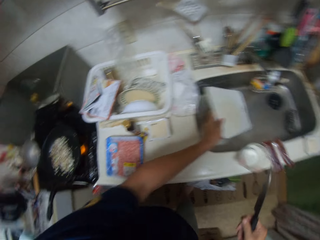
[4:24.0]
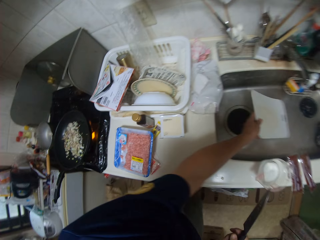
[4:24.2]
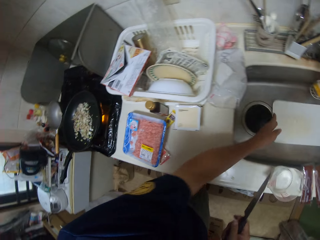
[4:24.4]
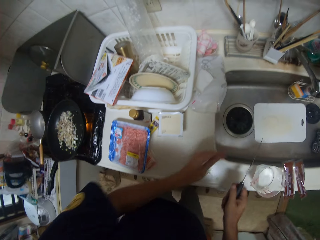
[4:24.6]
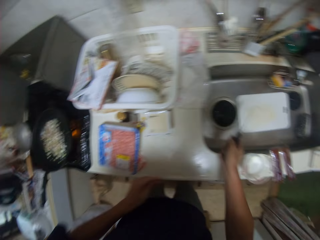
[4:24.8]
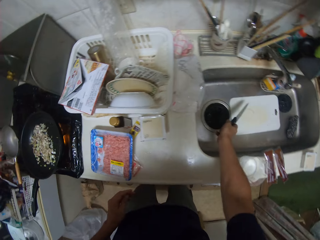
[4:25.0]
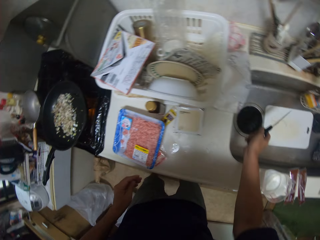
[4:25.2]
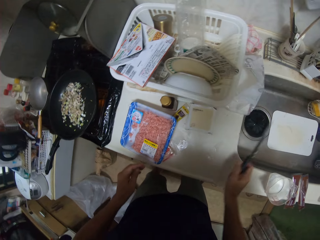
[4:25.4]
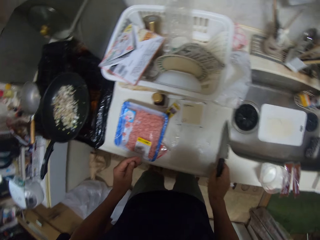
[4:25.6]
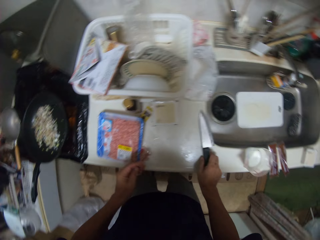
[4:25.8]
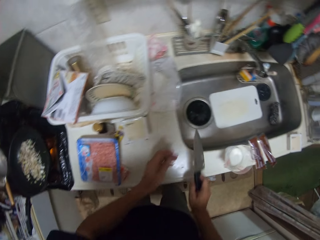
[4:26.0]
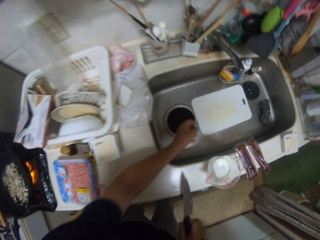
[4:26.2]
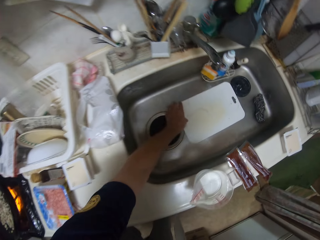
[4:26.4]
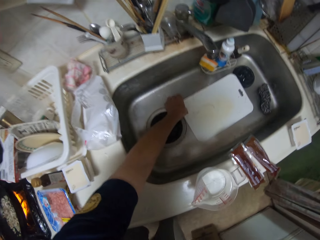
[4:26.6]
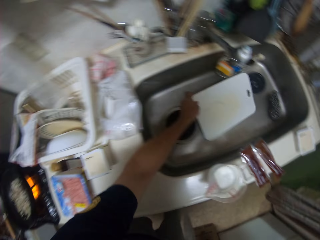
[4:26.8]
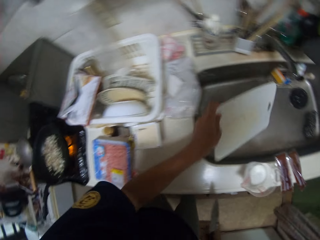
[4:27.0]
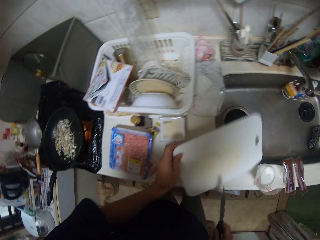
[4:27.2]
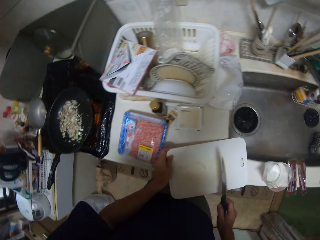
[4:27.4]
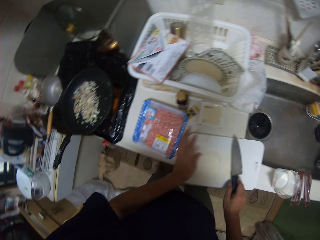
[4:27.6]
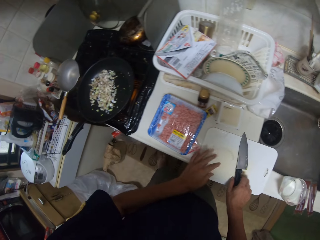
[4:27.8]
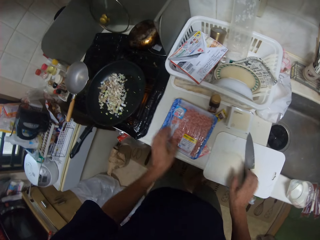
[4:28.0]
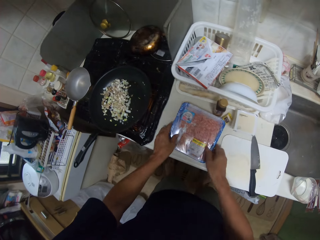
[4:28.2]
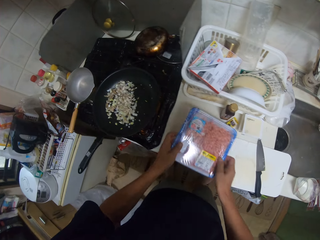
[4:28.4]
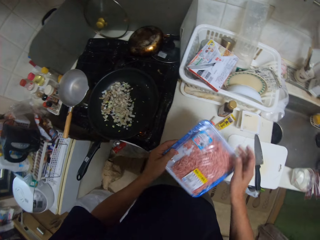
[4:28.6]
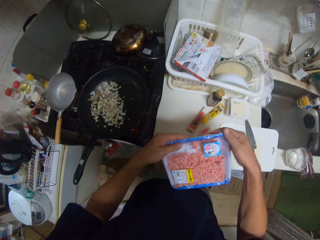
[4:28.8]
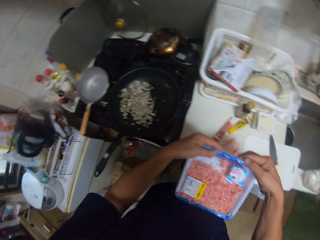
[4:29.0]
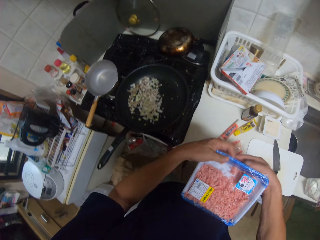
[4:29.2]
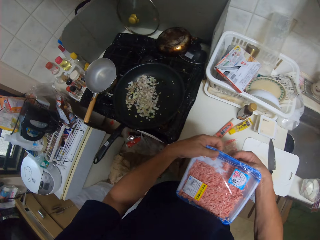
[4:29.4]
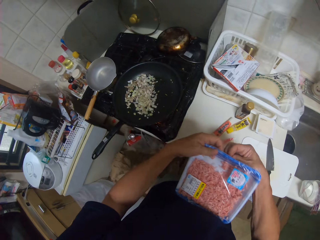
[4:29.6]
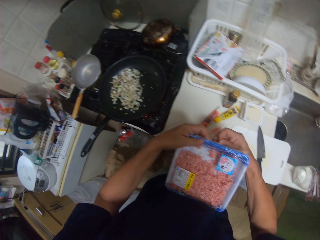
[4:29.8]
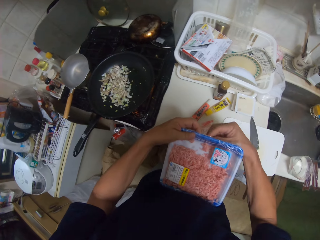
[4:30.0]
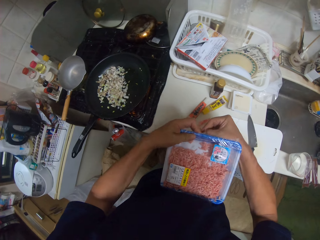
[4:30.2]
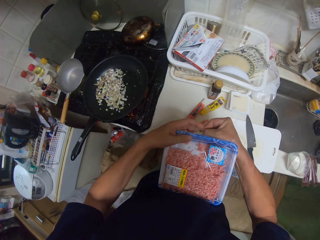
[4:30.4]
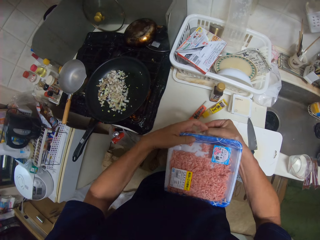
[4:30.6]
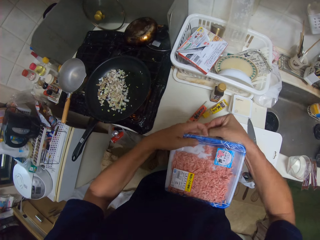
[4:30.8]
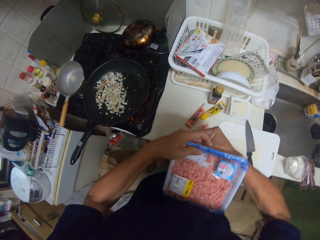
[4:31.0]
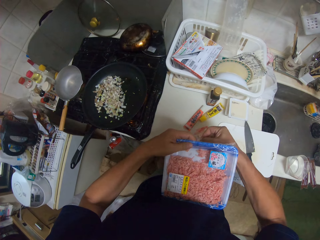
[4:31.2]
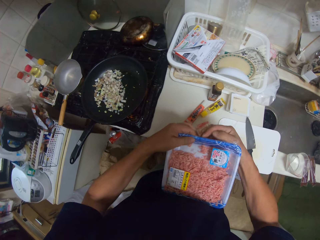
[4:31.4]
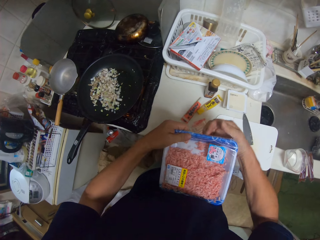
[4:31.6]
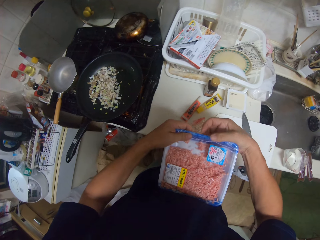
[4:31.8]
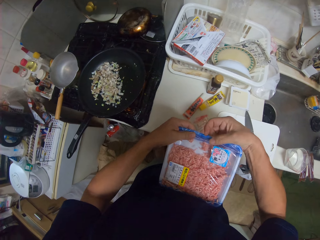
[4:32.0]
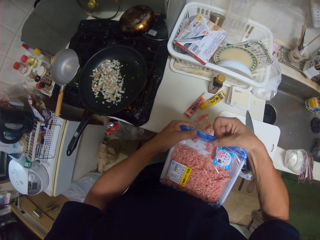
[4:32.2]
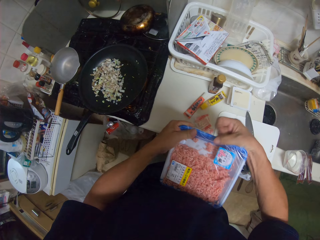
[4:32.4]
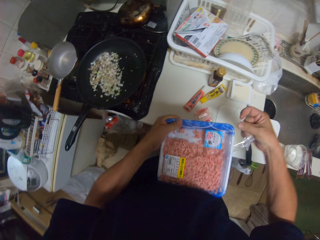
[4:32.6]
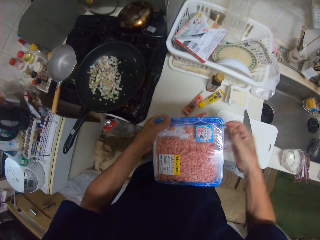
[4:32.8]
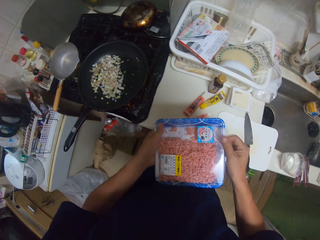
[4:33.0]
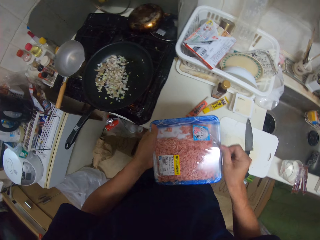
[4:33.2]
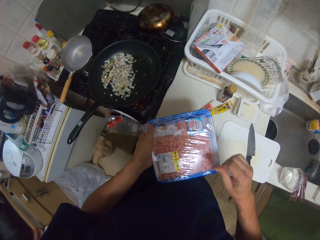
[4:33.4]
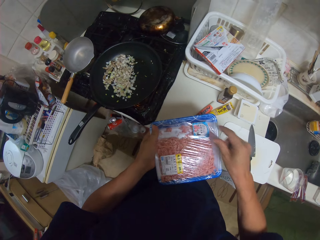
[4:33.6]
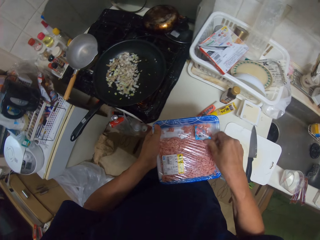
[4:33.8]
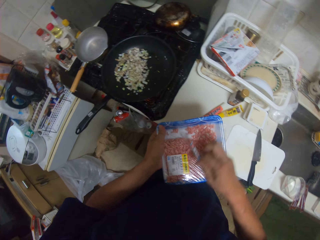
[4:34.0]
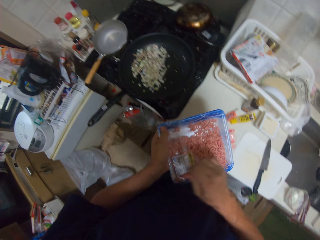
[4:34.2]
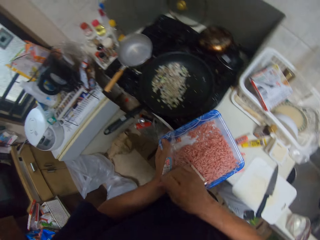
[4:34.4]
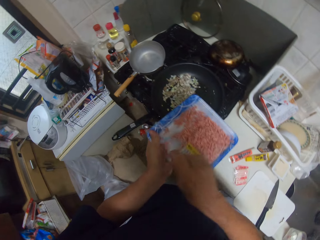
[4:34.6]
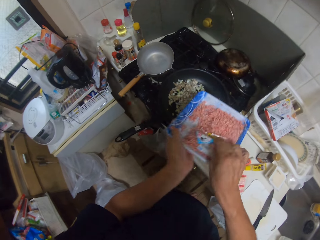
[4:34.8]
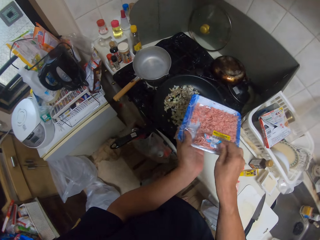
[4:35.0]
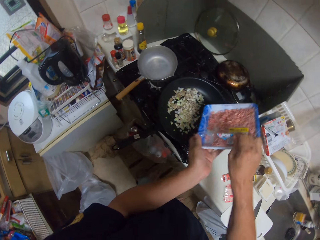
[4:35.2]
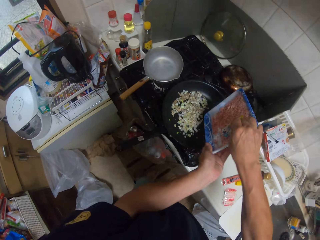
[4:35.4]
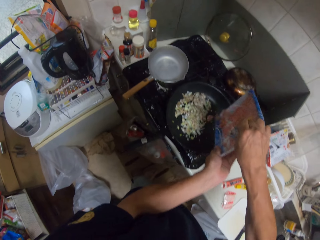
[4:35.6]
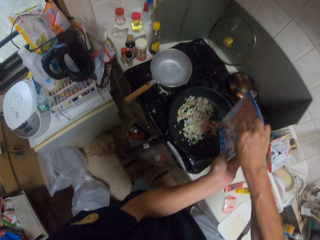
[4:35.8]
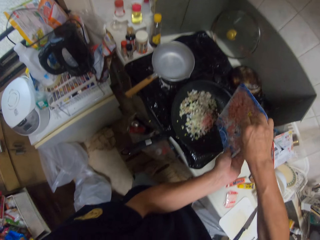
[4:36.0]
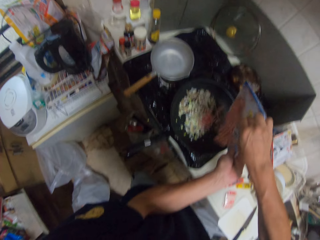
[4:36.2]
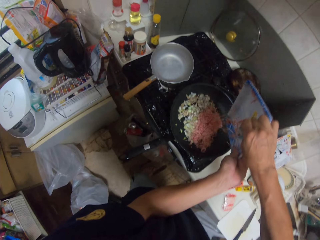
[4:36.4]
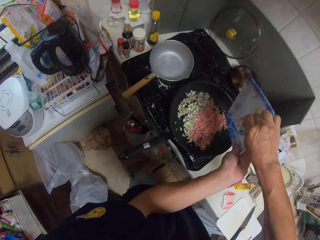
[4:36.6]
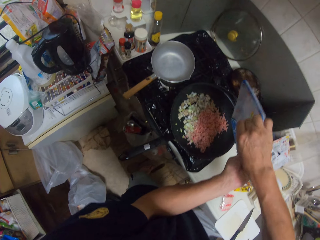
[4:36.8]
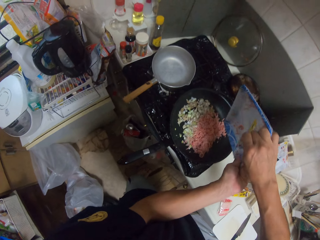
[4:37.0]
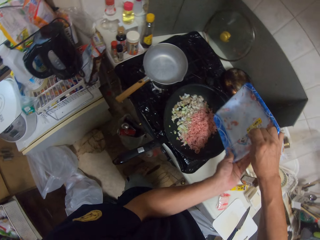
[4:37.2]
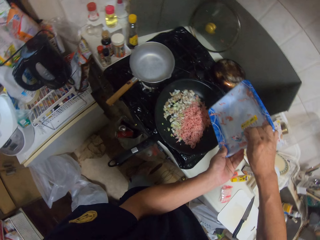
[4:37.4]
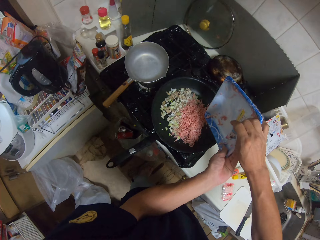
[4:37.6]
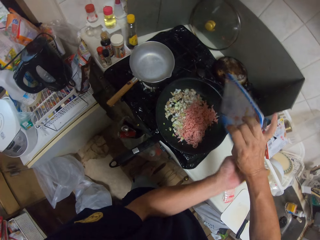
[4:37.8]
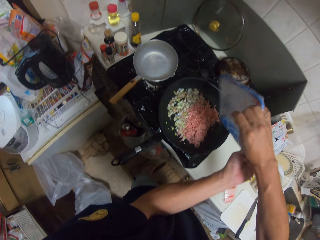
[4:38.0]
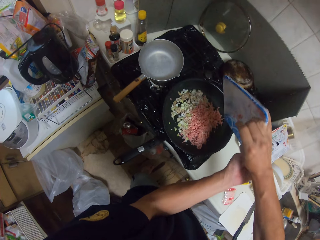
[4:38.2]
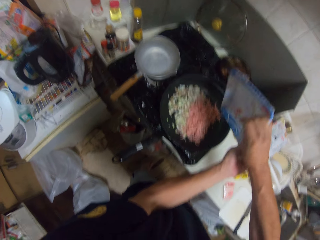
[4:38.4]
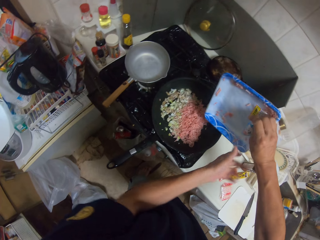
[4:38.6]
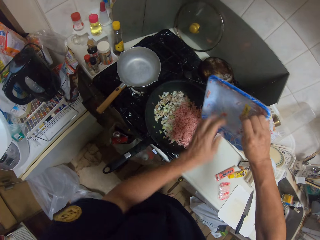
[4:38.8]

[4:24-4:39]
The camera wearer puts the chopping board in the sink. They remove the chopping board from the sink. They put the chopping board on the table. They pick the minced meat from the table. They open a pack. They remove the paper on the dish. They put the minced meat from the pack in the pan.

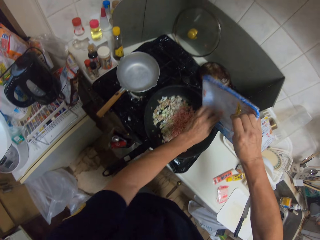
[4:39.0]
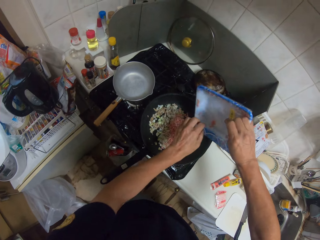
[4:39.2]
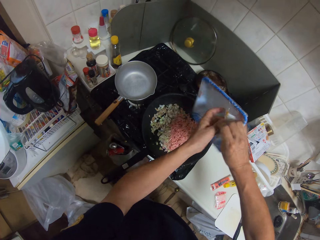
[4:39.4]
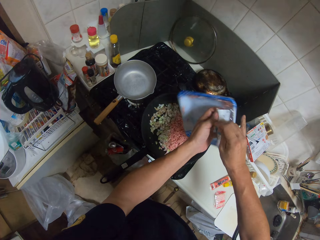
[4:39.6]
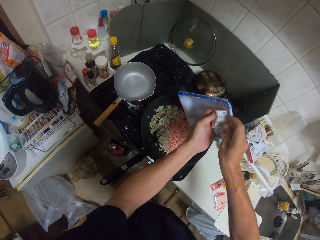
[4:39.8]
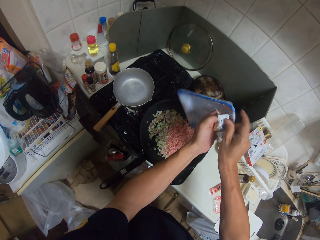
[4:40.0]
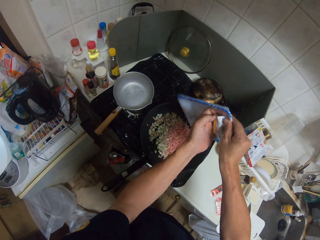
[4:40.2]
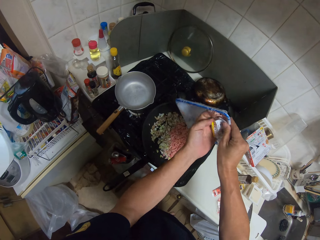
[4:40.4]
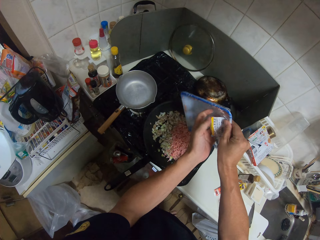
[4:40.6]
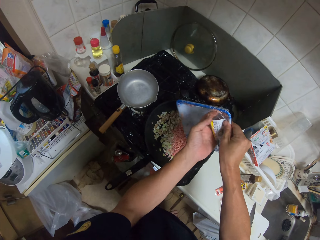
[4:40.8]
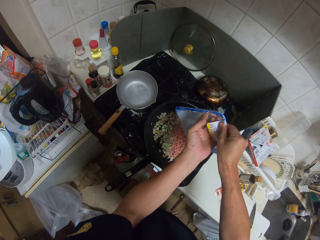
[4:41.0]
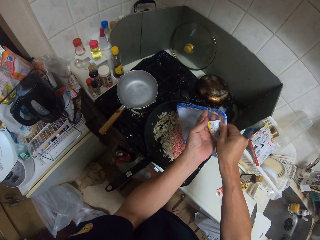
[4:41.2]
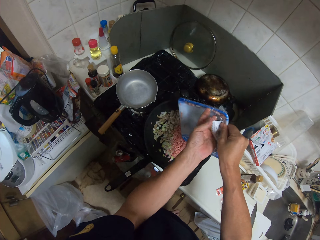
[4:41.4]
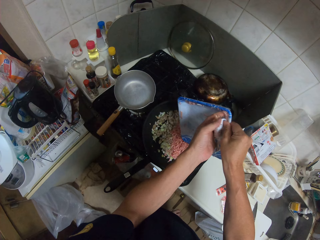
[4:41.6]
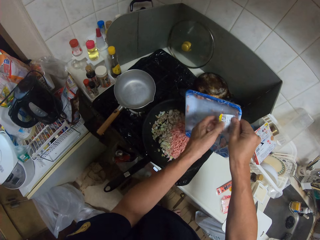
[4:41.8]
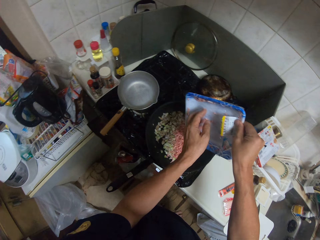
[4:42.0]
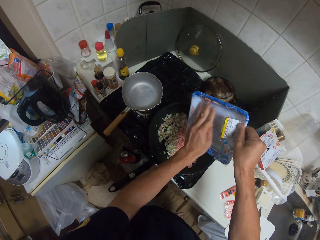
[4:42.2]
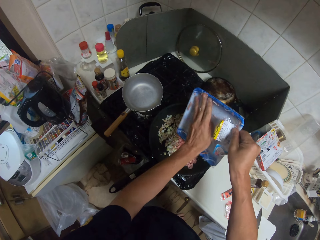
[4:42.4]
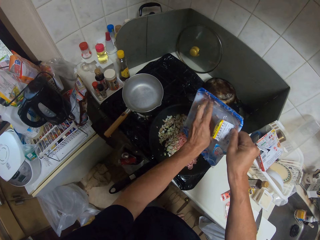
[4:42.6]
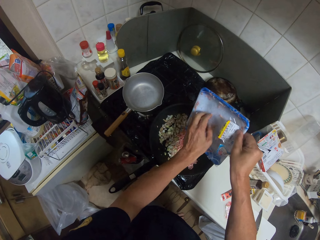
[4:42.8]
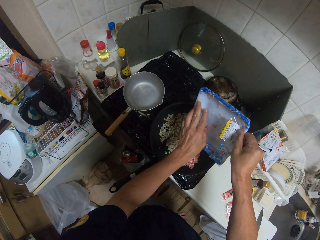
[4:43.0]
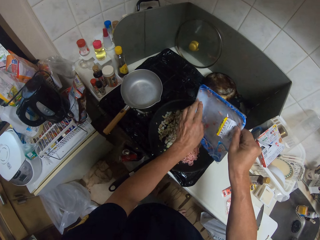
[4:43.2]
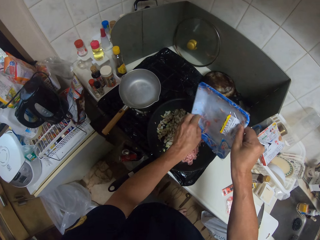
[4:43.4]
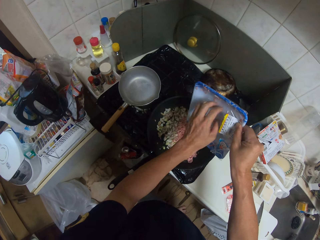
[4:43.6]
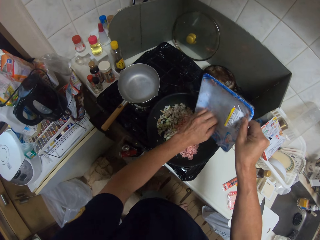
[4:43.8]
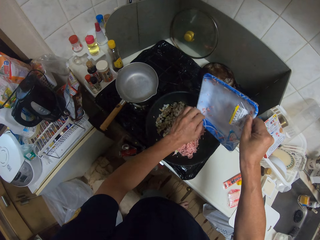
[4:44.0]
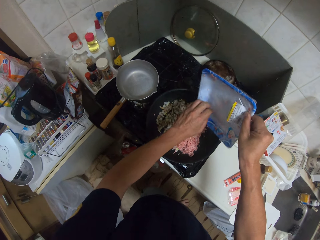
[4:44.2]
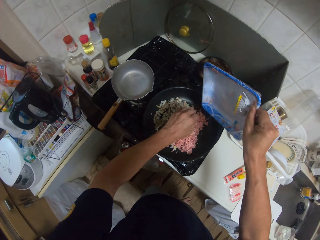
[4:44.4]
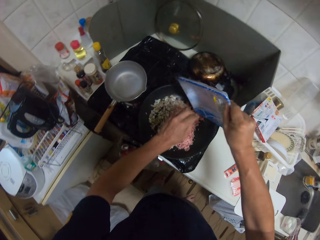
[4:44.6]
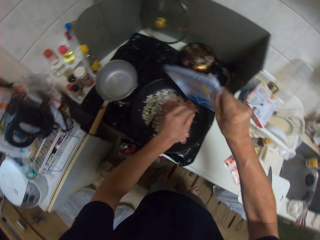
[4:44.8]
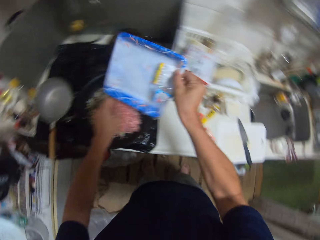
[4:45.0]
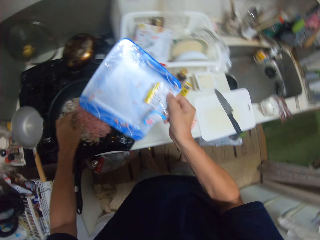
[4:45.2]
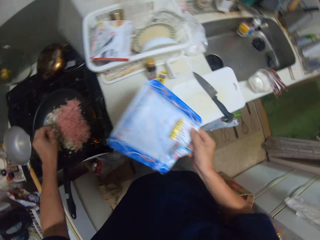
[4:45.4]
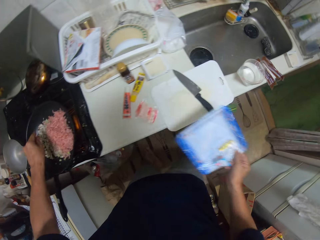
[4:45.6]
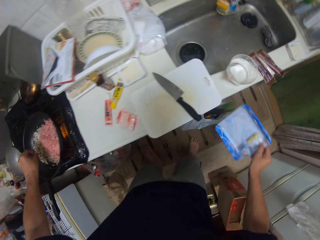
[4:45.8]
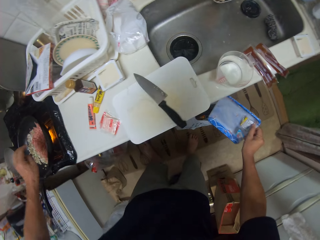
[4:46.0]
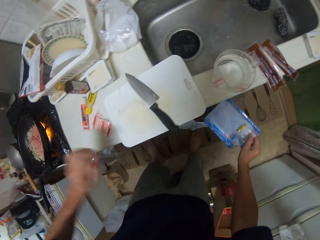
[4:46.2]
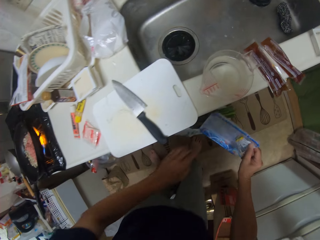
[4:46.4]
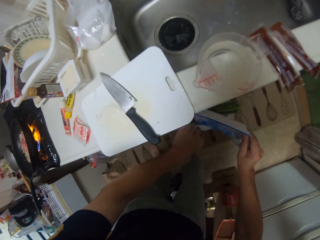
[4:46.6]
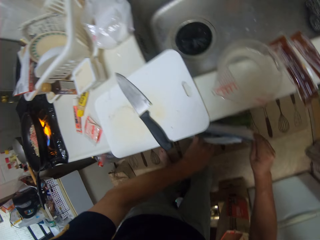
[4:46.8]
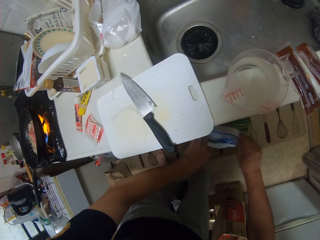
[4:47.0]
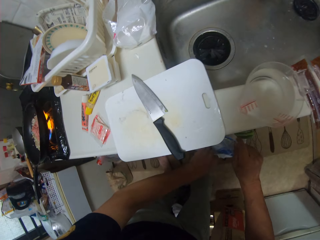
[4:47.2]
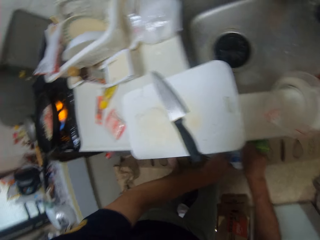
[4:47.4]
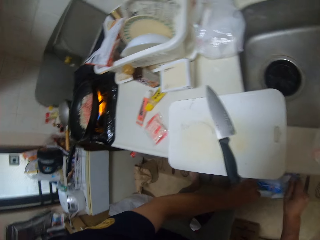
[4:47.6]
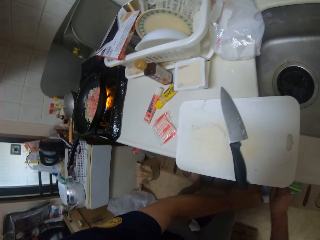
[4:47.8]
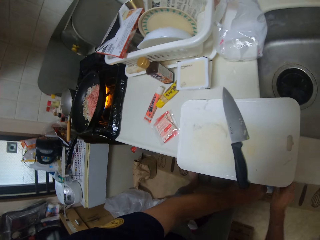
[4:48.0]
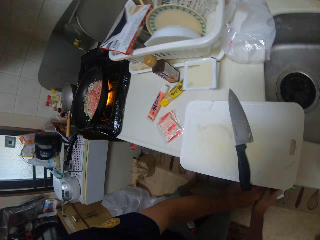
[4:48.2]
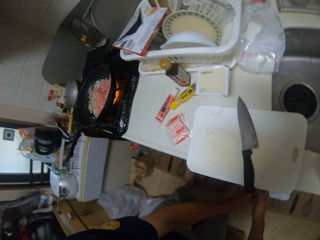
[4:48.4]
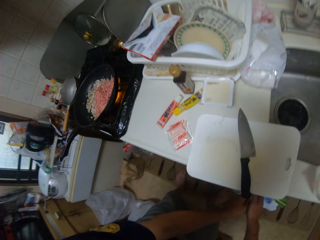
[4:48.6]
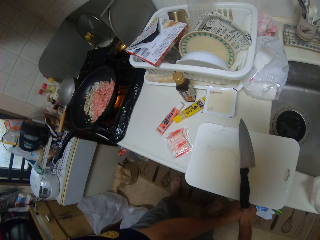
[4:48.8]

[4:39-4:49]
The camera wearer puts a bowl or pack in a waste bin. They move a camera.
